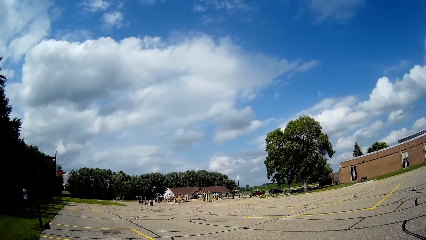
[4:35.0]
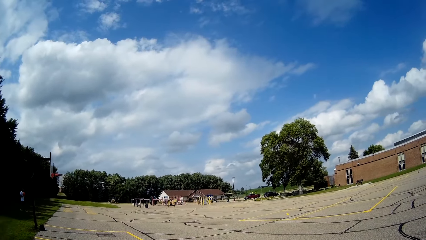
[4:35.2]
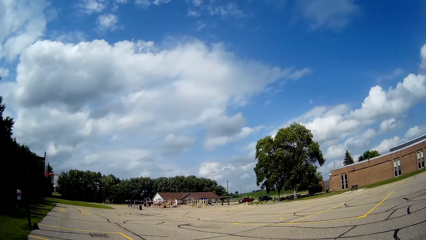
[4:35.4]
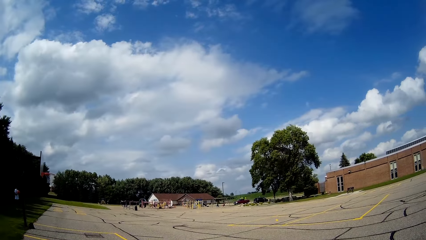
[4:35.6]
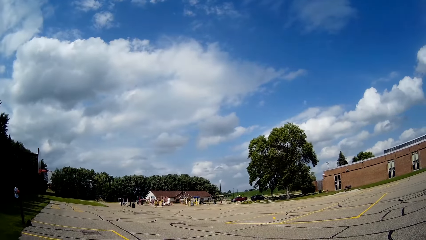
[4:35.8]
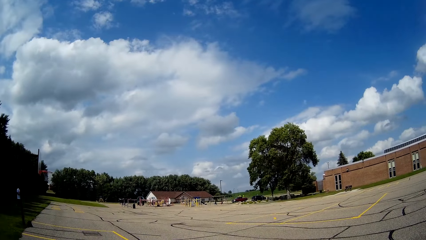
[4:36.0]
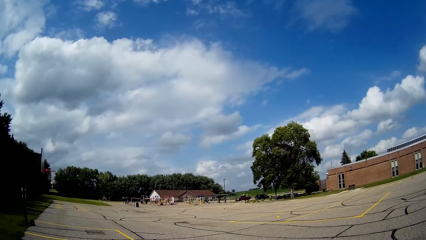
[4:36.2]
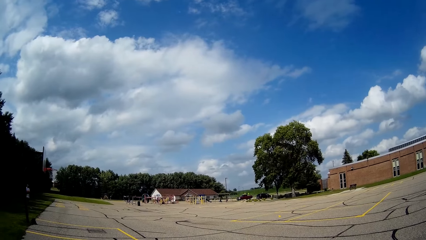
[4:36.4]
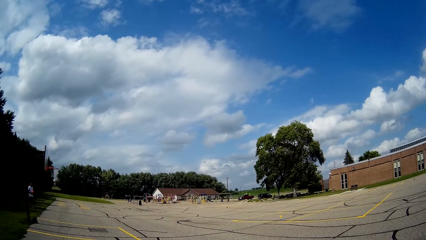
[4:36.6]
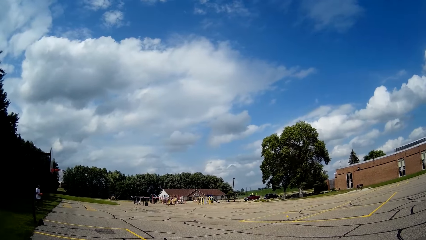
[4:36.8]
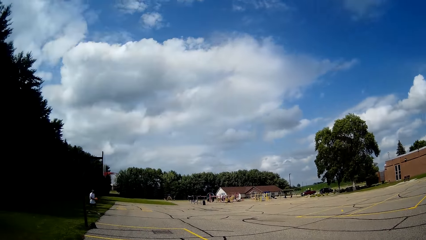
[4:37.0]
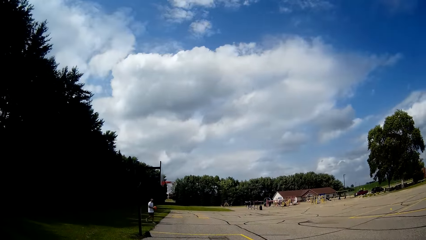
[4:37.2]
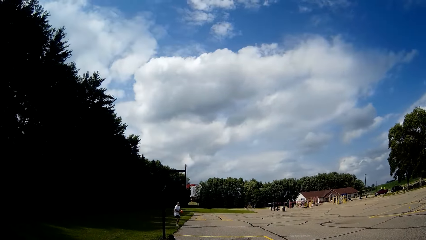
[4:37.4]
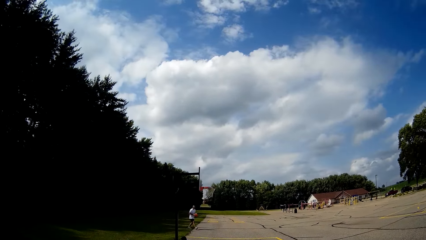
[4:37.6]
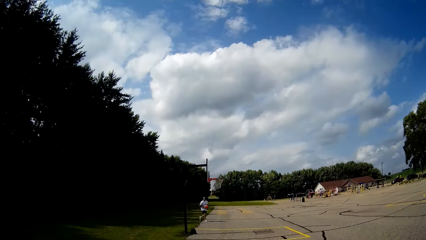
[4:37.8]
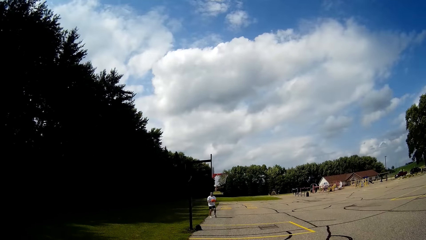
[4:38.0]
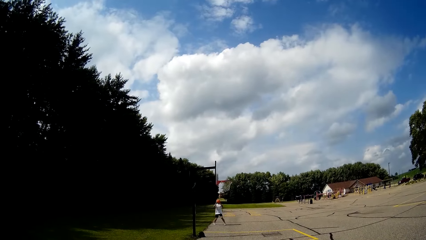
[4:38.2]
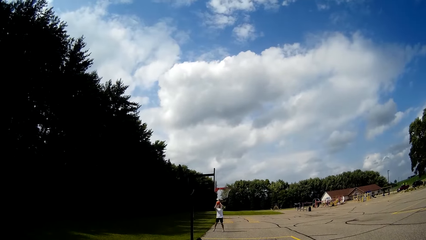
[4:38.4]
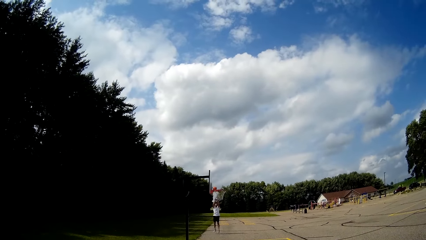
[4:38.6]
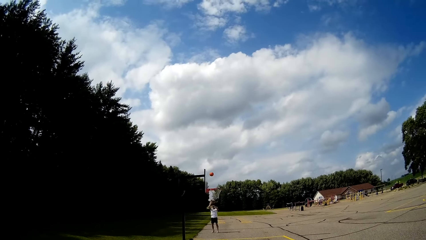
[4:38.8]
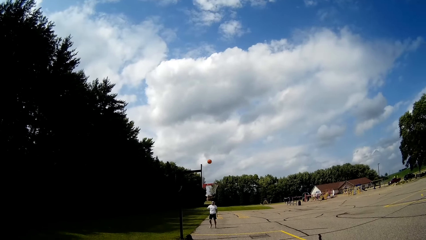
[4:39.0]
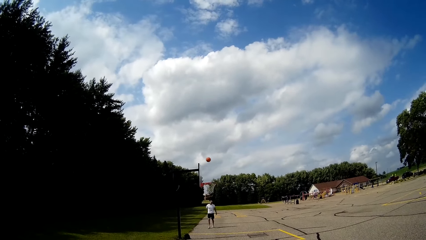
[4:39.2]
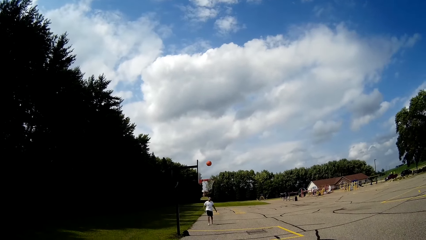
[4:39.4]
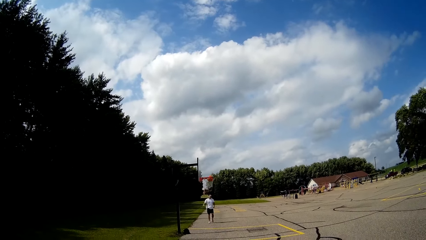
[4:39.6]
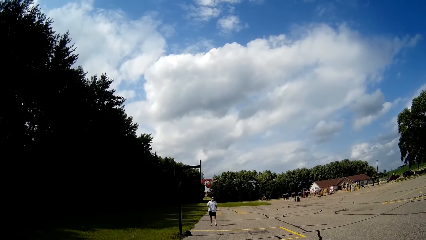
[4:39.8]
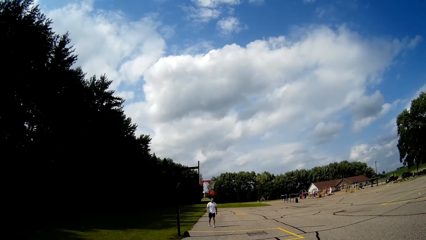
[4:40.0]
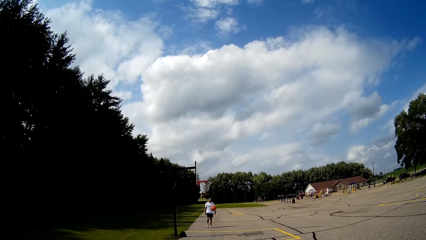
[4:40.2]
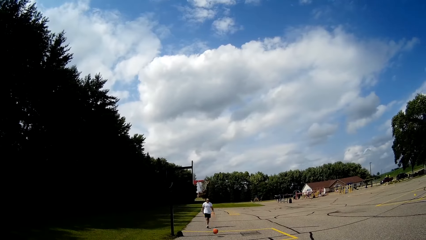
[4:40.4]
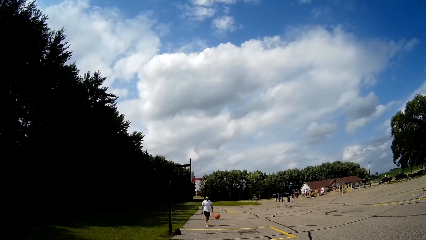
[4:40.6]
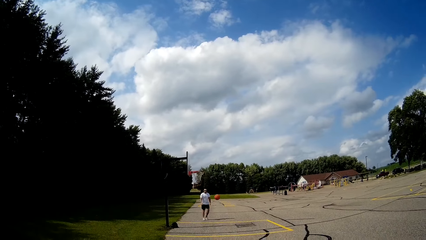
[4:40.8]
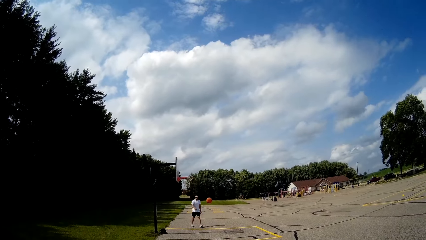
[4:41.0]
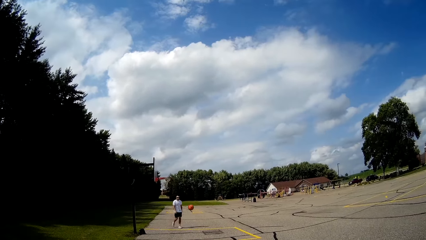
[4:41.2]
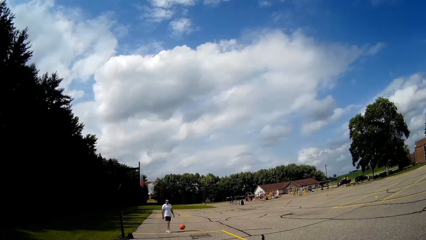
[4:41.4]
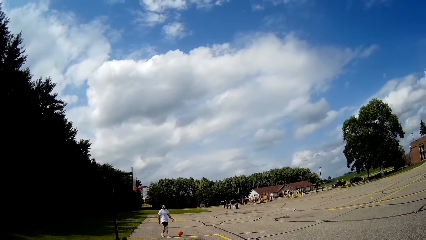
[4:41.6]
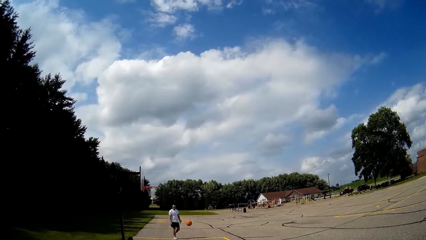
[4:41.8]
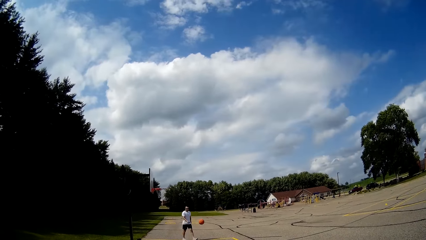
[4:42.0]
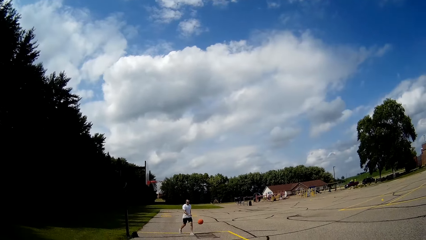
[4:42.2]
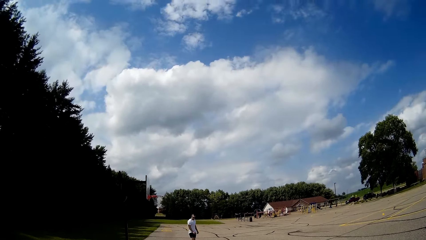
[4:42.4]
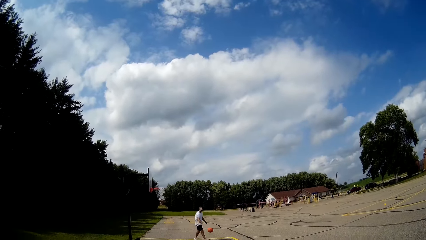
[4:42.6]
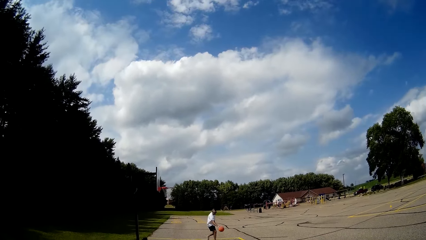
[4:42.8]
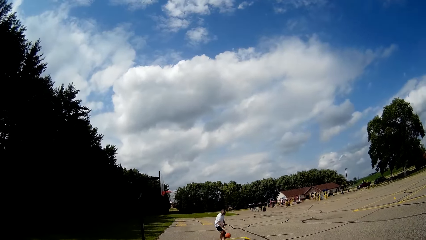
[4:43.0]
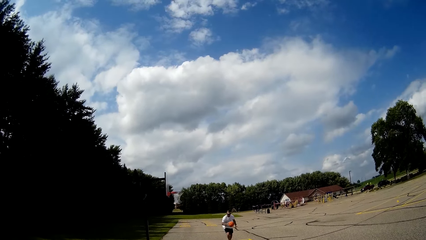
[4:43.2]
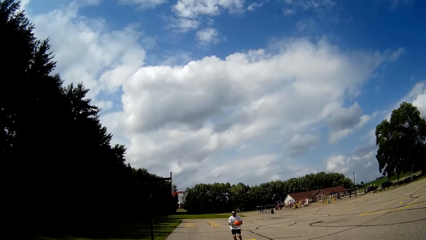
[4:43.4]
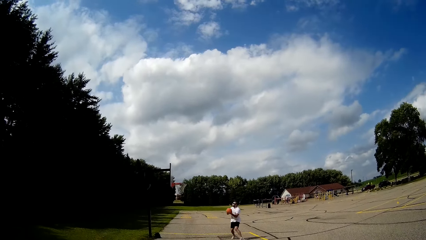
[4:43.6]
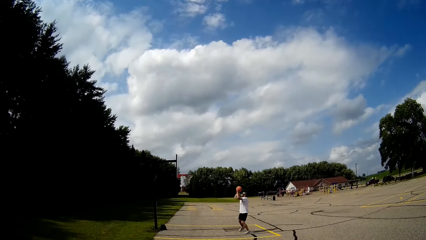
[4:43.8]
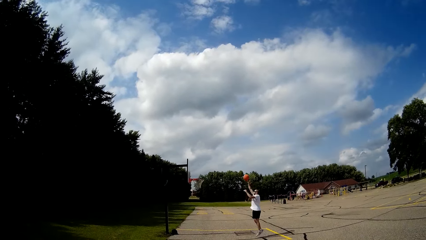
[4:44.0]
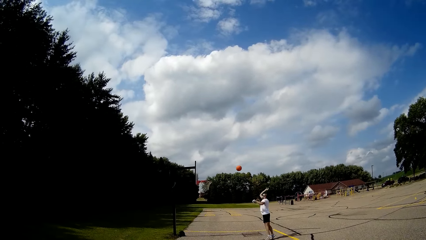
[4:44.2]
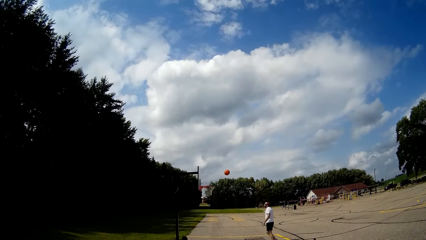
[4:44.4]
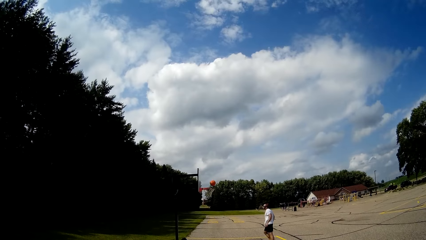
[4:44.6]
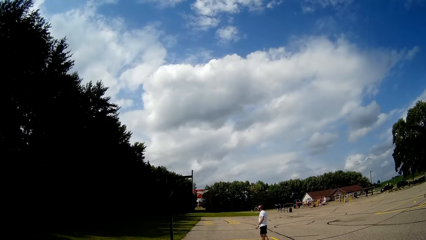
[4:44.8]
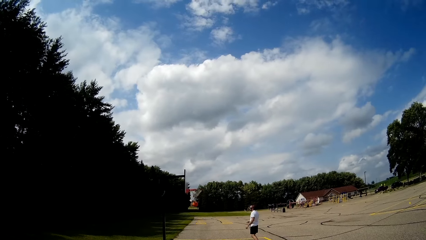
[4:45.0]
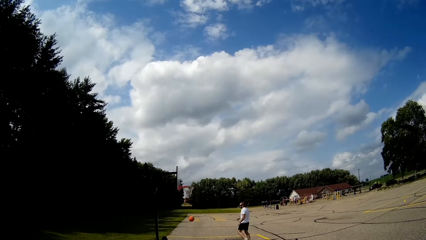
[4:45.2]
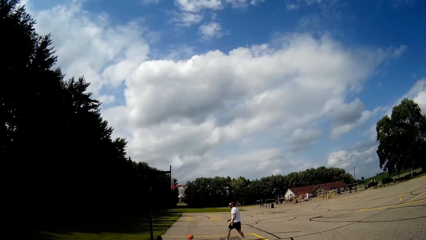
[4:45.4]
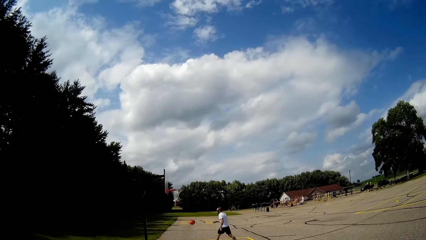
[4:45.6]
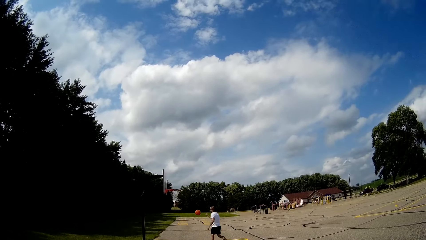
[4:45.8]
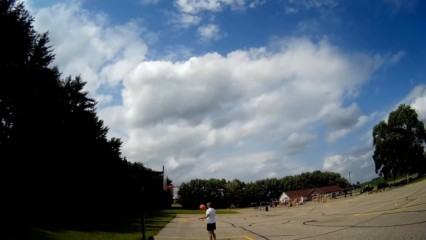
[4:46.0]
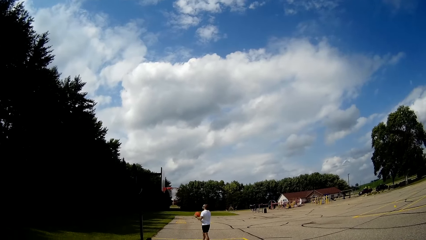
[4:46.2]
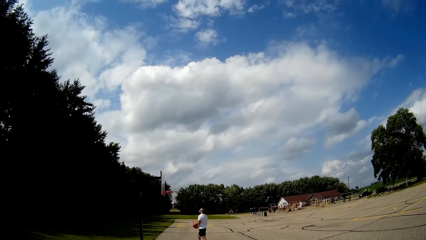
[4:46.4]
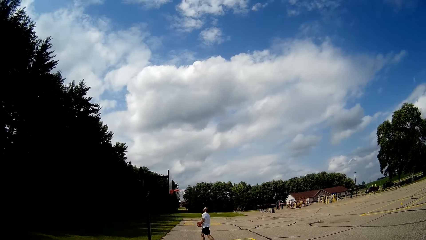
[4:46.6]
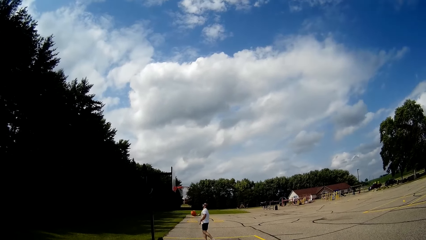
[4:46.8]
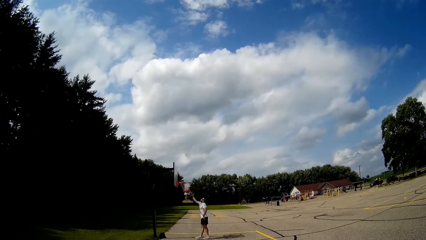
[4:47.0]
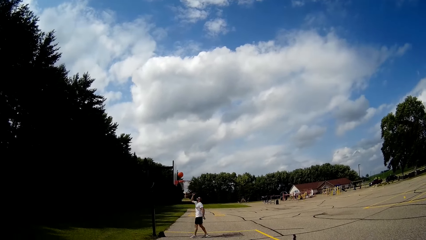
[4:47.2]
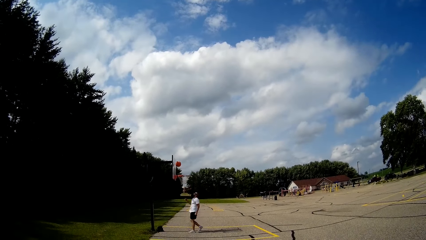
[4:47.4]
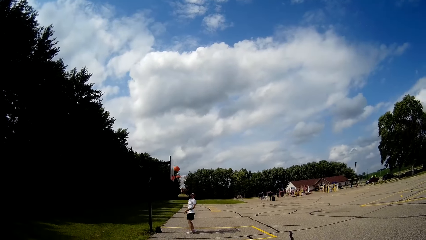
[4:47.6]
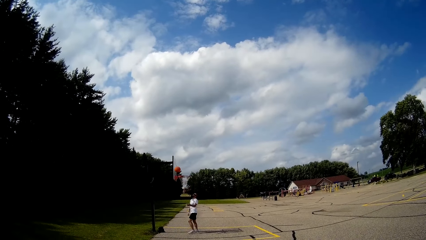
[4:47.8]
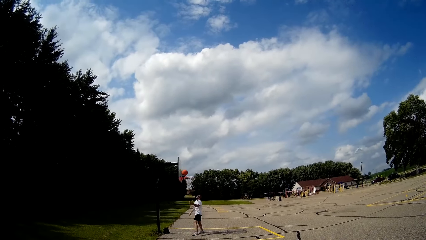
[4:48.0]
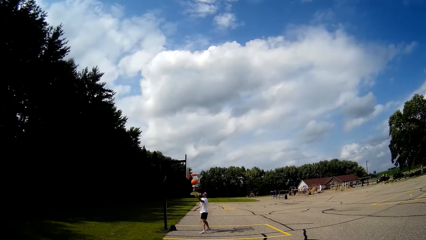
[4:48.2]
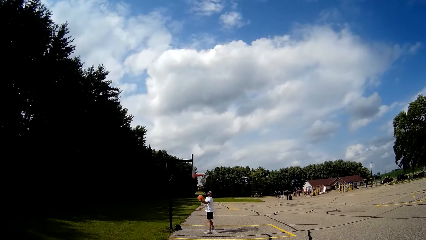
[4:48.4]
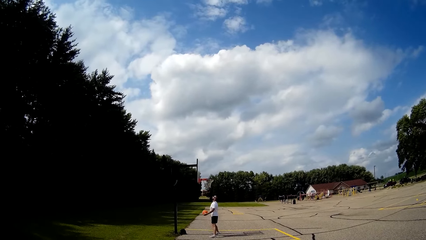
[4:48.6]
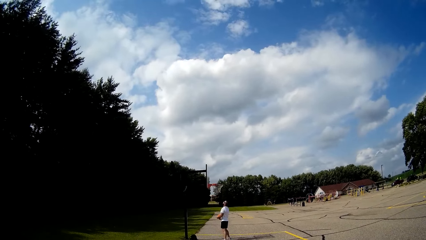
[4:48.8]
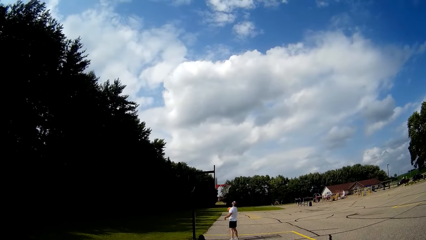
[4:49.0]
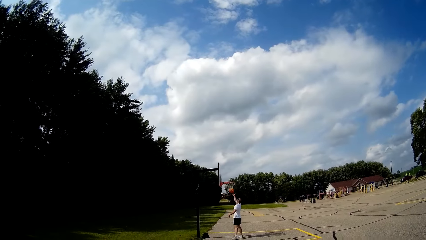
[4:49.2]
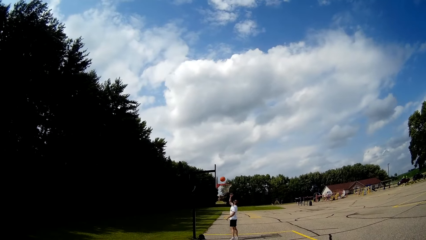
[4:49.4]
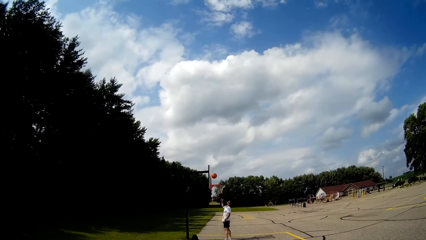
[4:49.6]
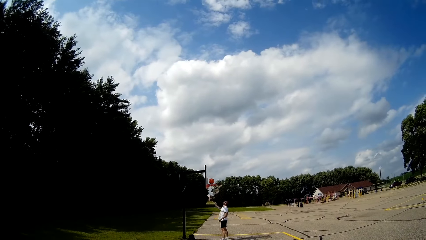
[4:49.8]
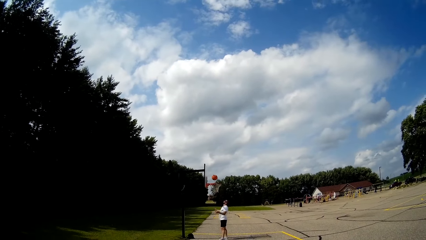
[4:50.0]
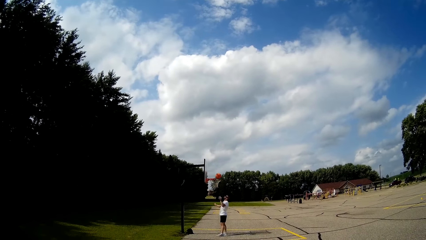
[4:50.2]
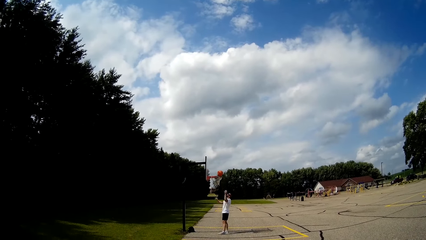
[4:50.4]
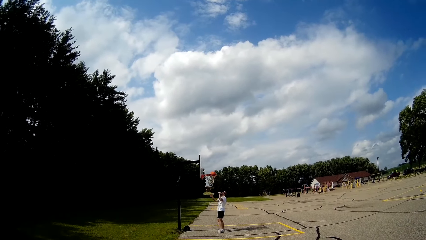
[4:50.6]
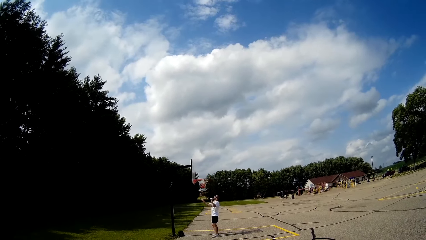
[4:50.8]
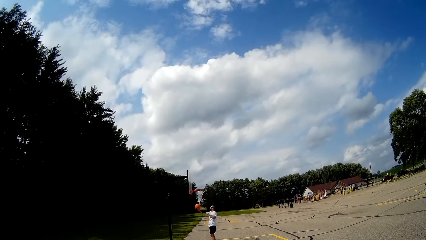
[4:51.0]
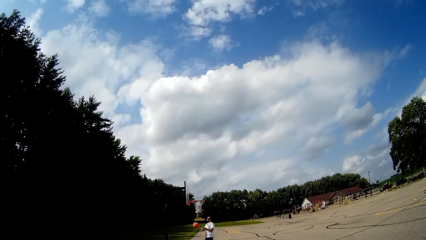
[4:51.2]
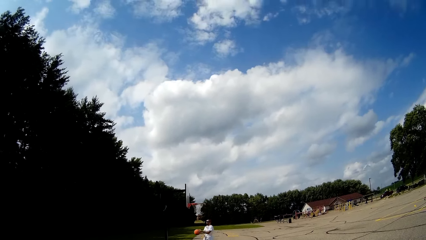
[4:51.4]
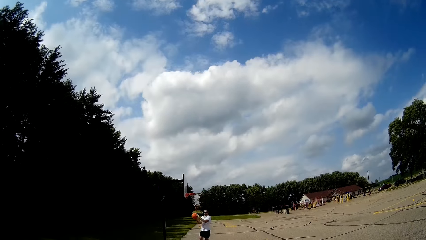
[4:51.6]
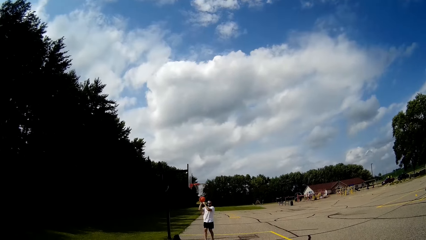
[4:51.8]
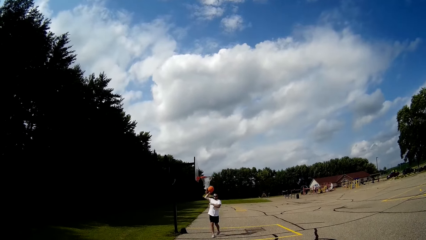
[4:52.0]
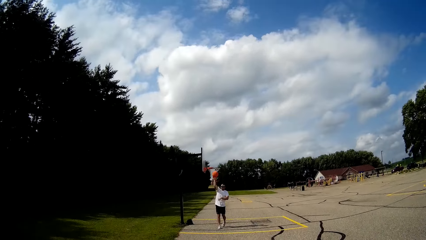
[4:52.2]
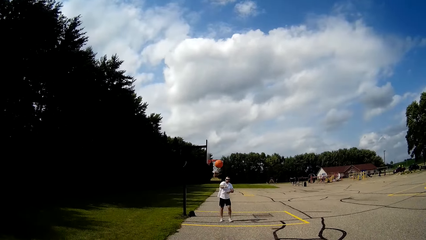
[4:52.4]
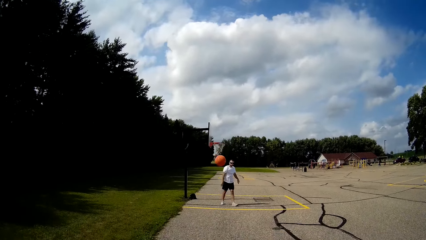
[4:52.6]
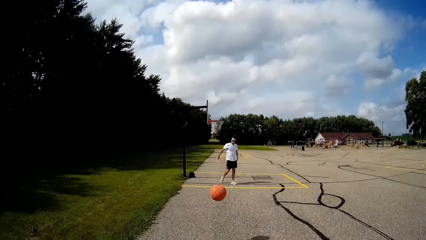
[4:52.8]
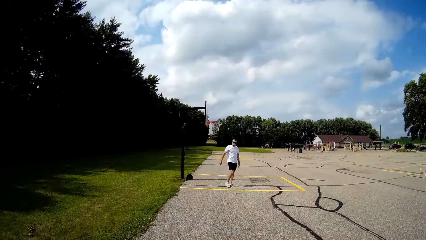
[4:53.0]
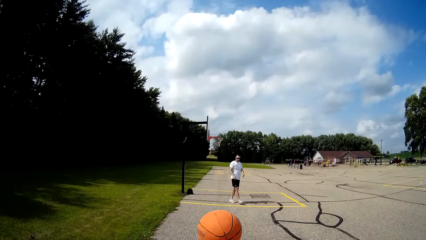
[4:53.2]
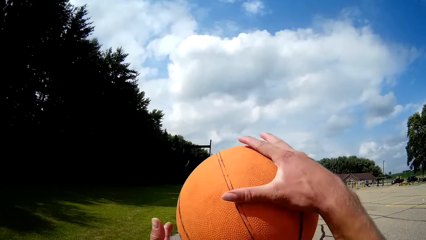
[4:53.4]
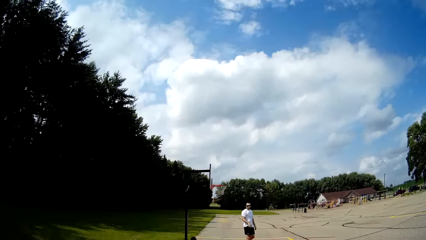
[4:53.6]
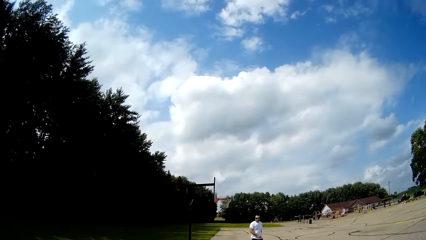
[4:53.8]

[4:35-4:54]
A man walks in the field. The man throws the basketball toward the rim with his hands. The man walks after the ball. The man bounces the basketball on the floor with his hands. The man throws the basketball toward the rim with his hands. Another man catches the basketball with his right hand. The other man throws the basketball on the basketball rim. The other man catches the basketball with his left hand, holds the ball. The other man throws the basketball into a basketball net with his right hand. The other man catches the ball with his right hand, holds the ball. The other man throws the basketball to the camera wearer. The camera wearer holds the ball. He catches the basketball with both hands.
